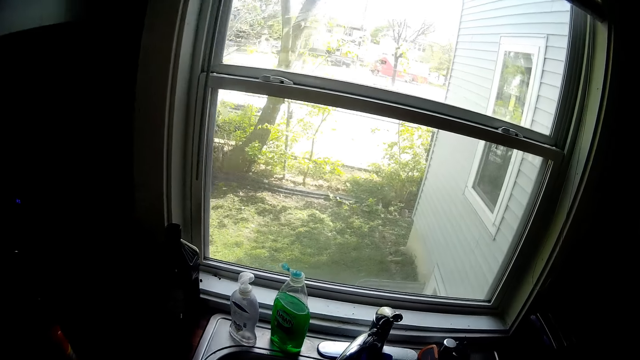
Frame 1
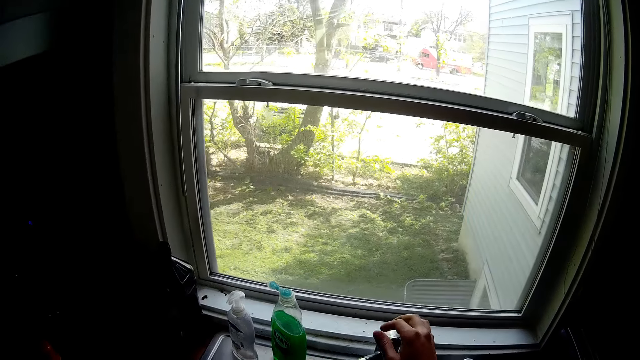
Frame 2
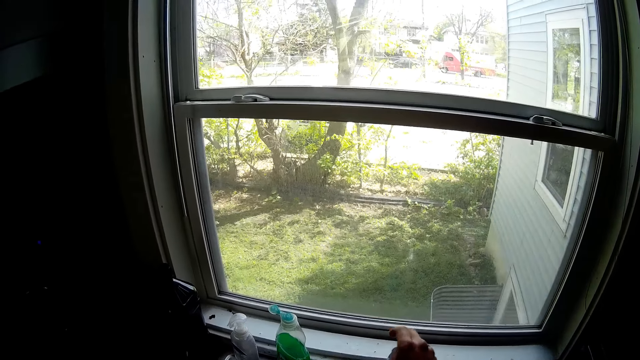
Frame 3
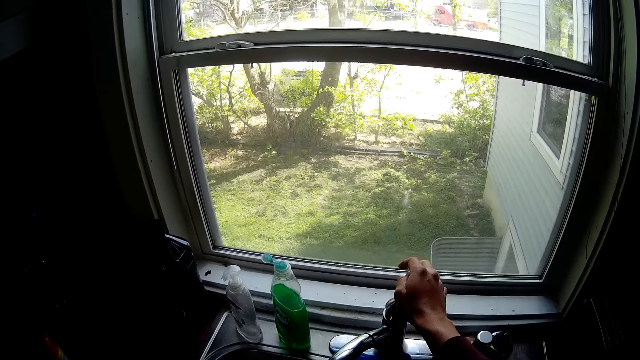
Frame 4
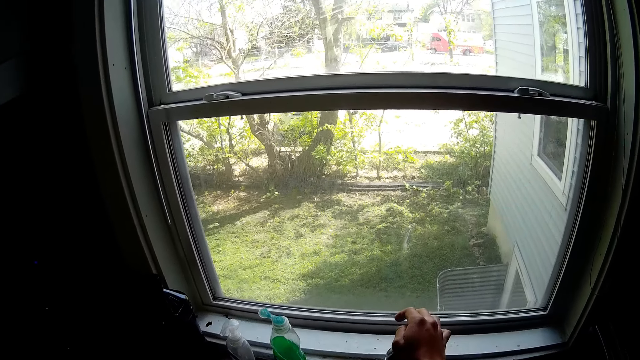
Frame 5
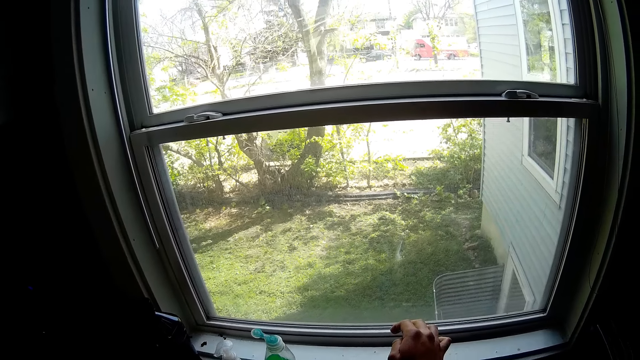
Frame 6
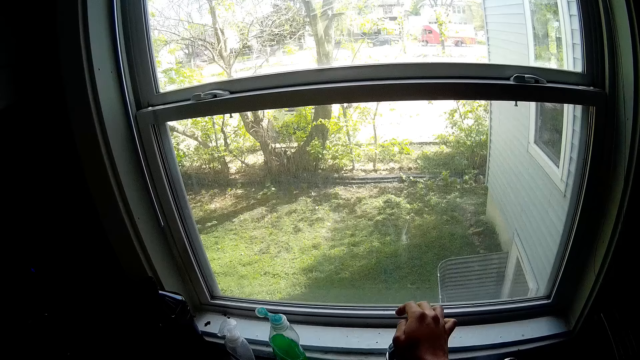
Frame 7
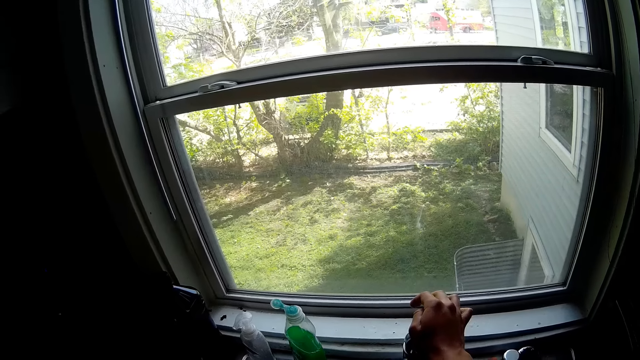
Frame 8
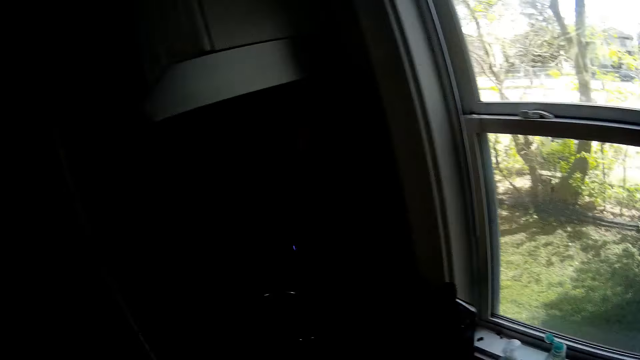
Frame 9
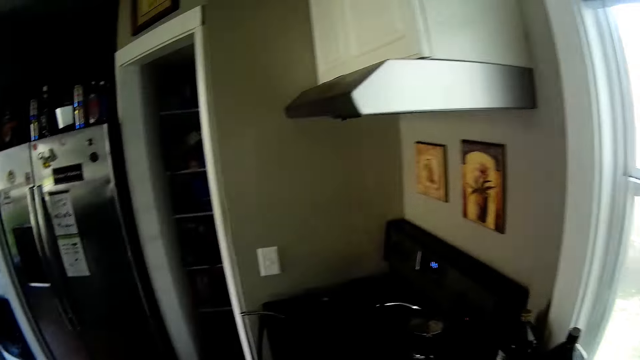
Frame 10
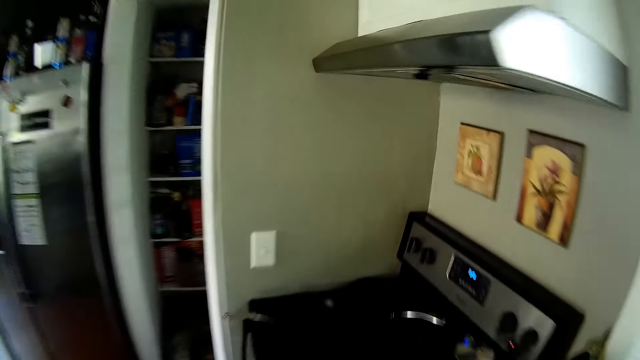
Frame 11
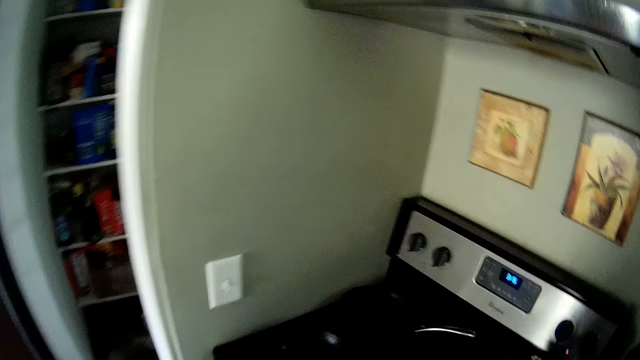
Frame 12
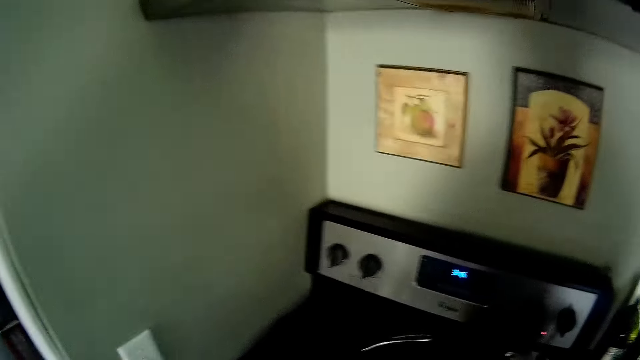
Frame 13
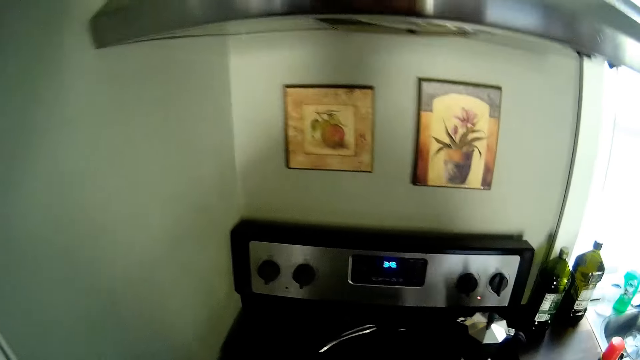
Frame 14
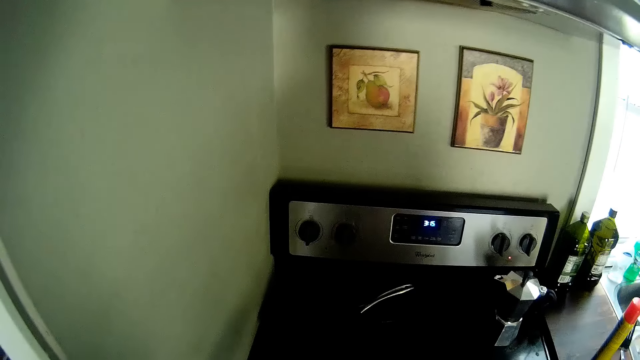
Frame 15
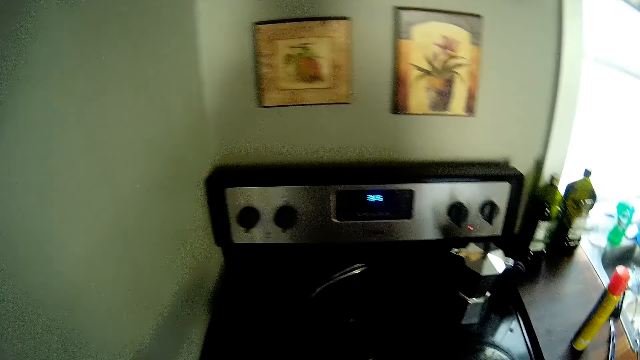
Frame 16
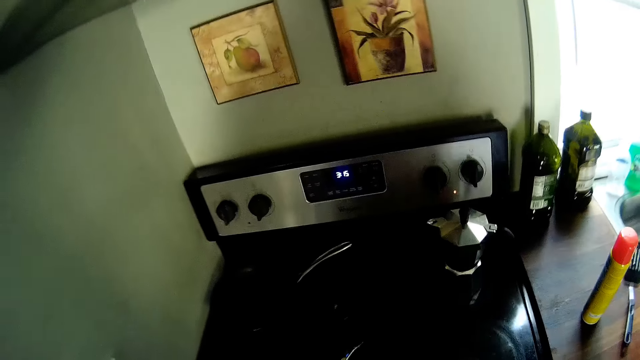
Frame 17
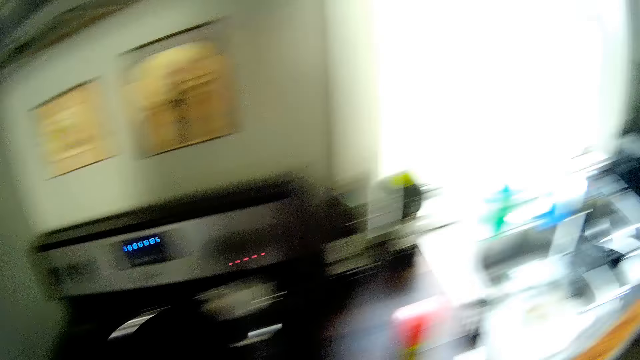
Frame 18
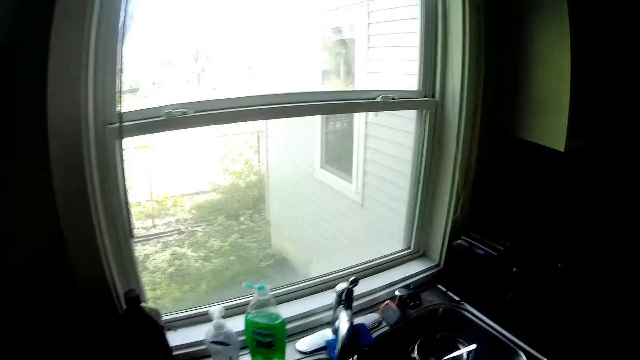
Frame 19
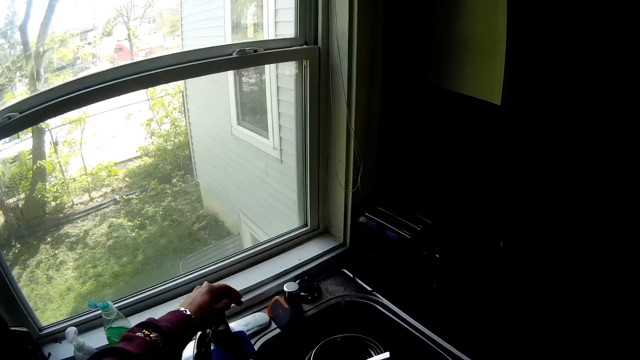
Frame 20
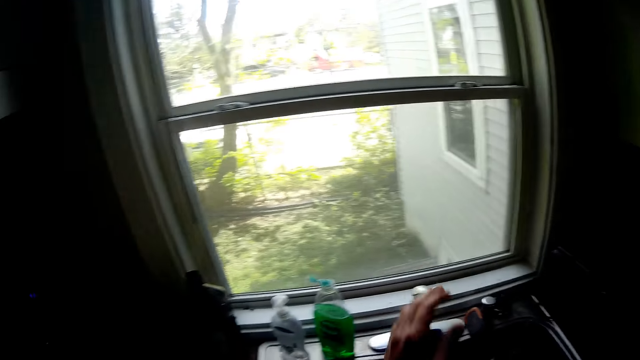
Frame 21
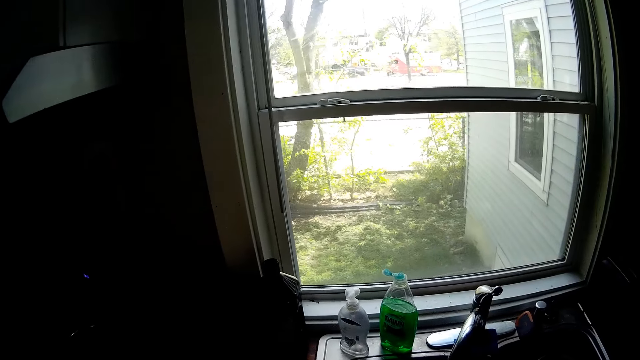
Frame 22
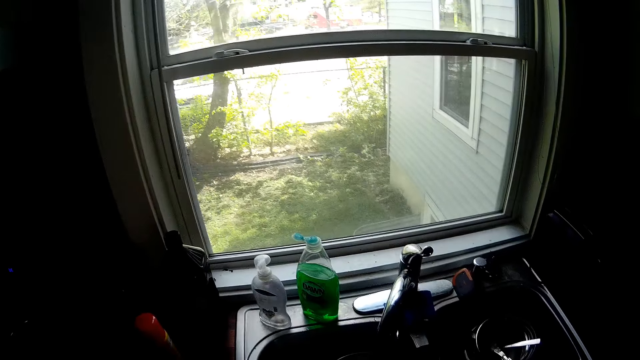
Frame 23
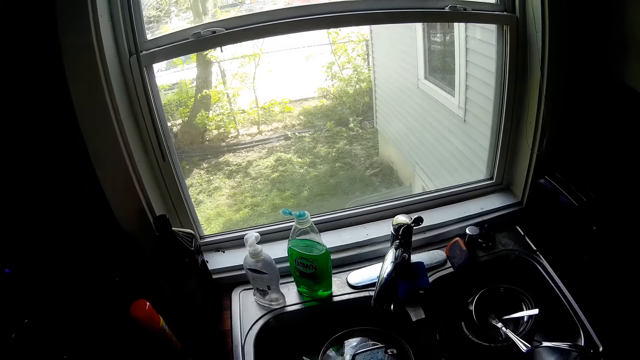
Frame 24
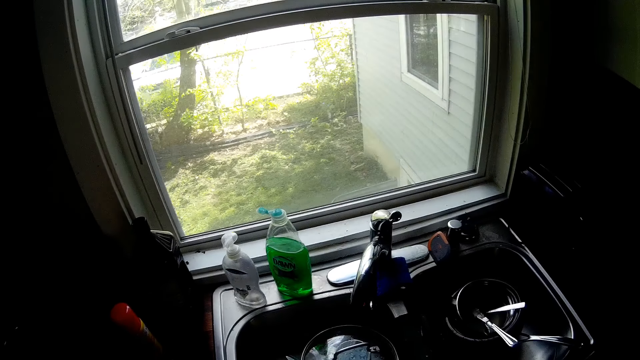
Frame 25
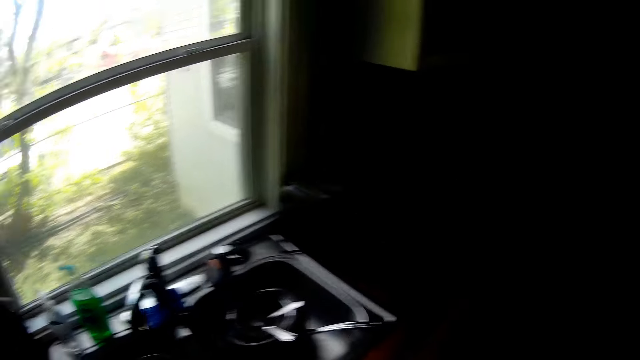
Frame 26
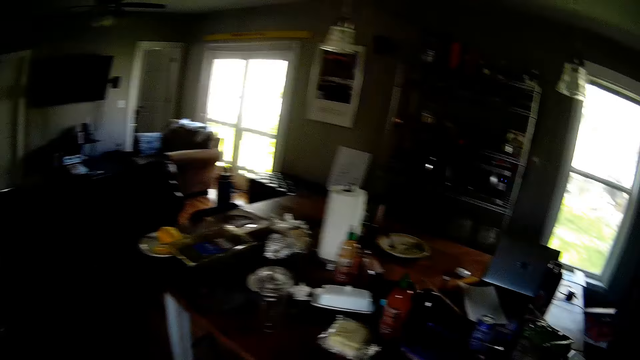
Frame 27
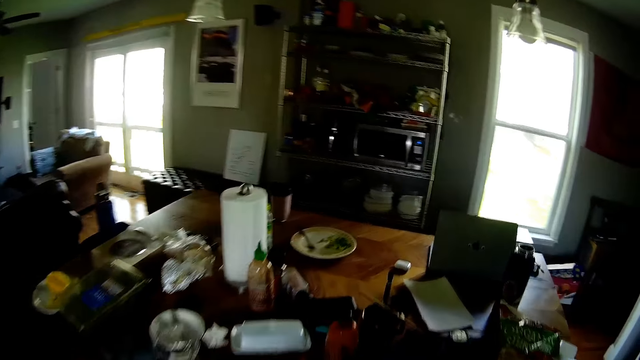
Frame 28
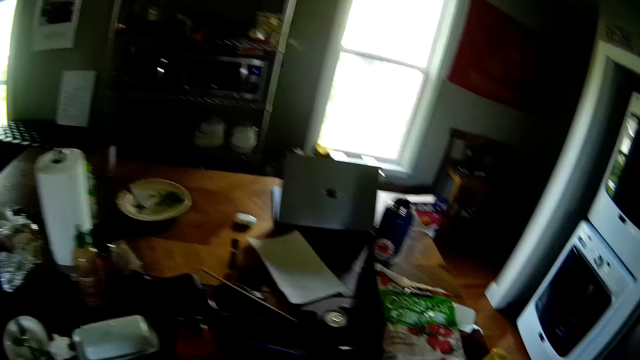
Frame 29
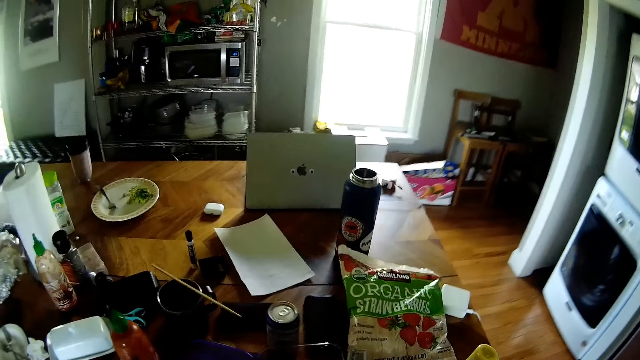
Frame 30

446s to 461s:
The camera wearer turns on the tap in the sink in the countertop with his right hand. He moves about in the kitchen. He picks up the frying pan from the stove with his left hand. He places the frying pan on the stove with his left hand. He touches the tap in the sink with his left hand. He moves a red spray can on the countertop with his left hand. He moves around.

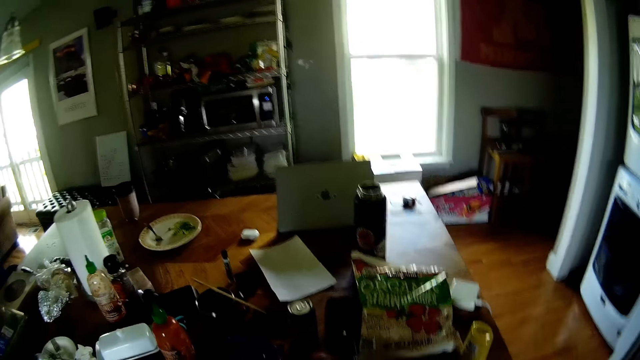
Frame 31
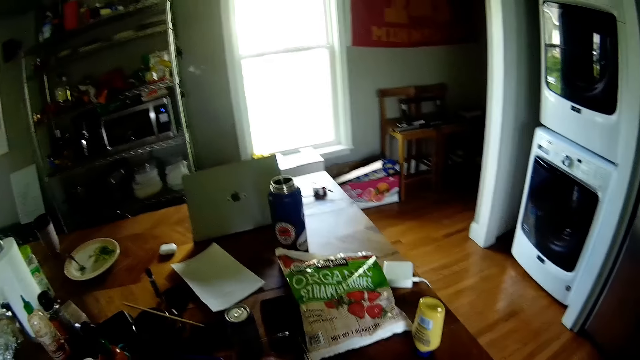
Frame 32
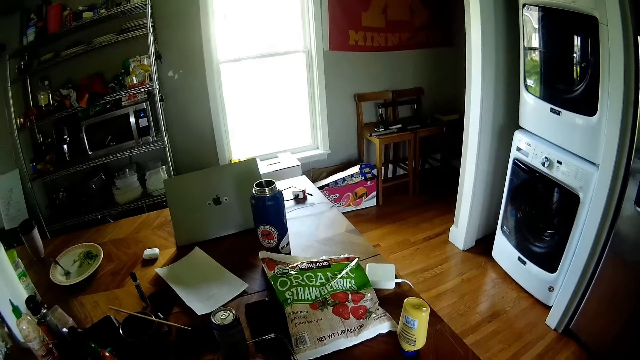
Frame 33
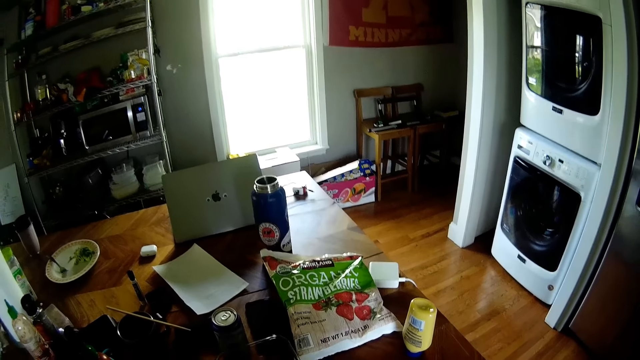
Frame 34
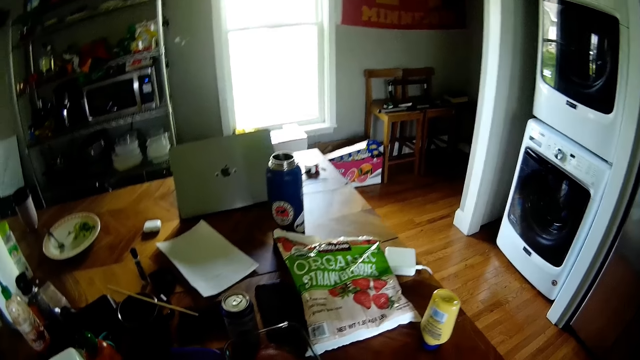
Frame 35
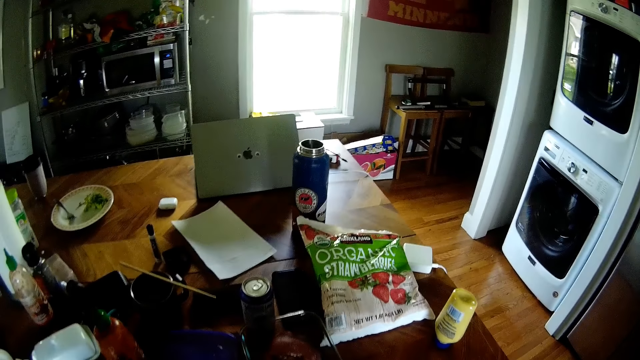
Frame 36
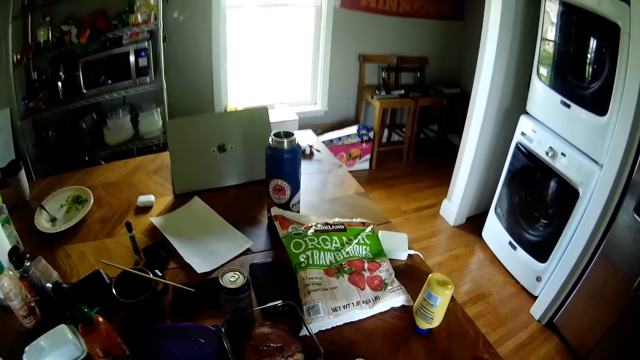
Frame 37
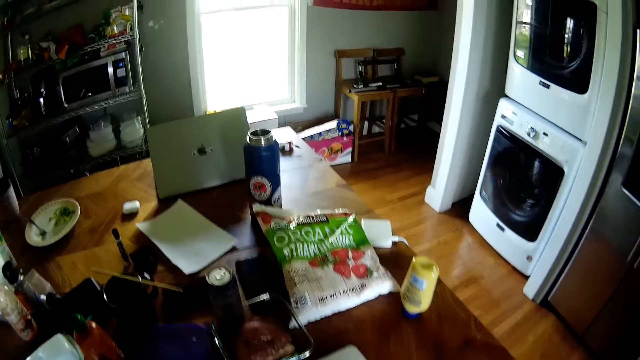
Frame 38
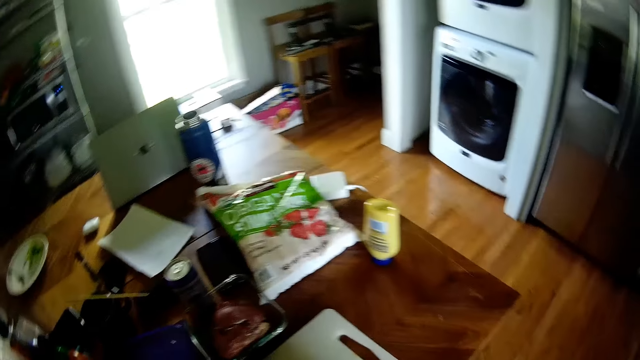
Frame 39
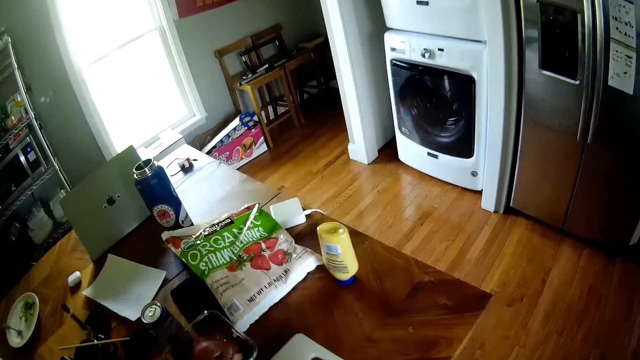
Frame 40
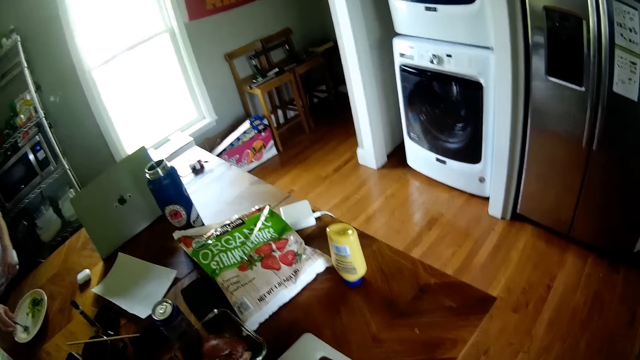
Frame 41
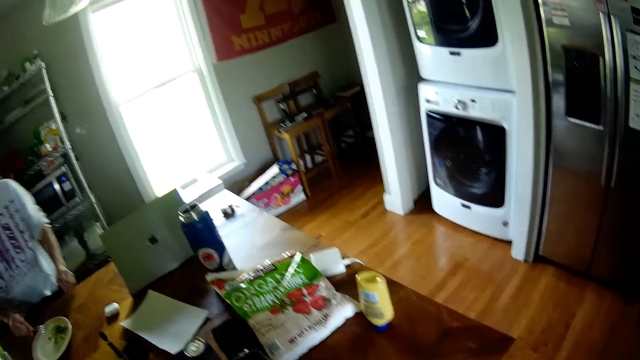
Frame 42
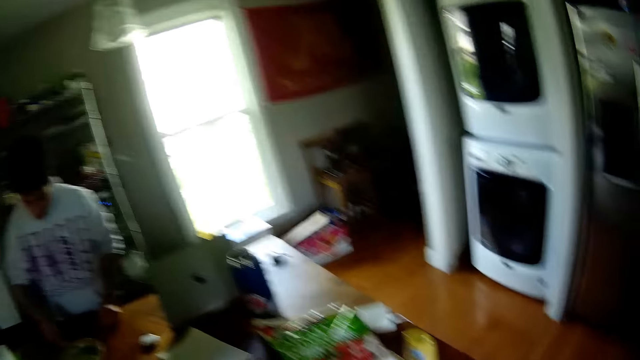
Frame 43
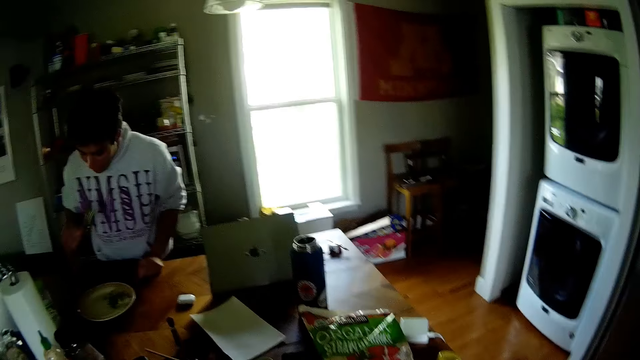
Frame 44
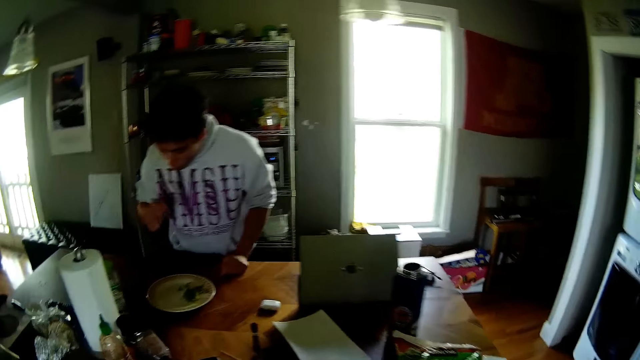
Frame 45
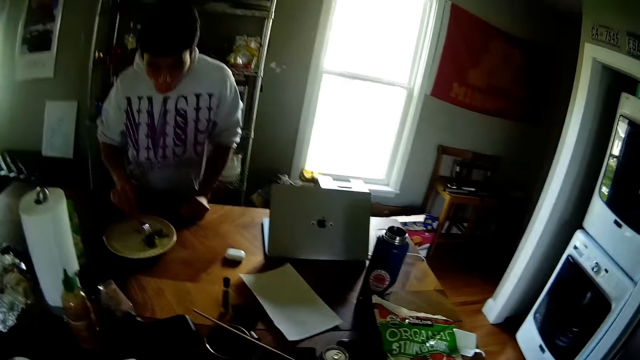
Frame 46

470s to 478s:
A man picks up a fork from a plate on the table with his right hand. He picks a vegetable from the plate on the table with the fork in his right hand. The camera wearer converses with the man. The man eats the vegetable from the plate on the table with the fork in his right hand.
